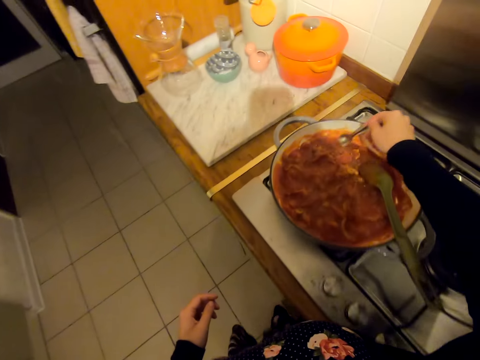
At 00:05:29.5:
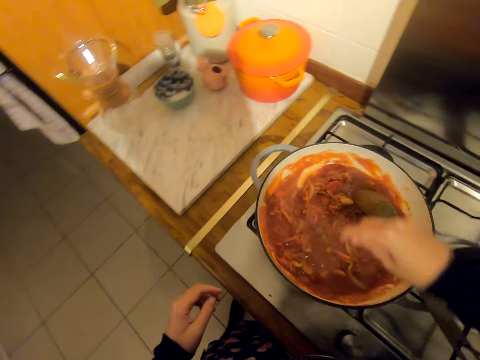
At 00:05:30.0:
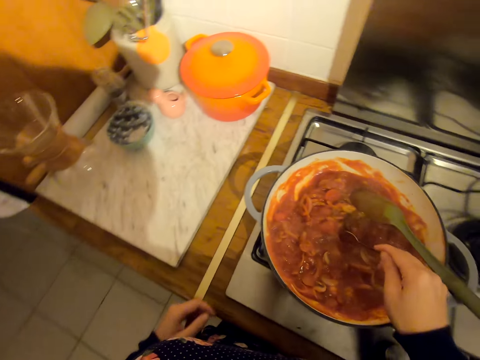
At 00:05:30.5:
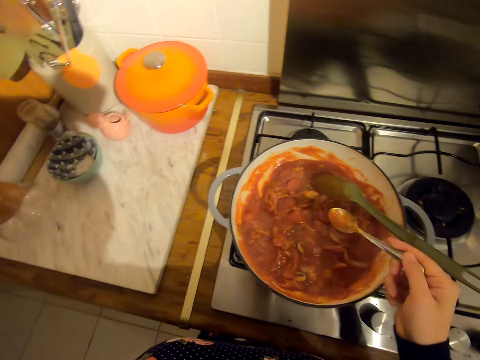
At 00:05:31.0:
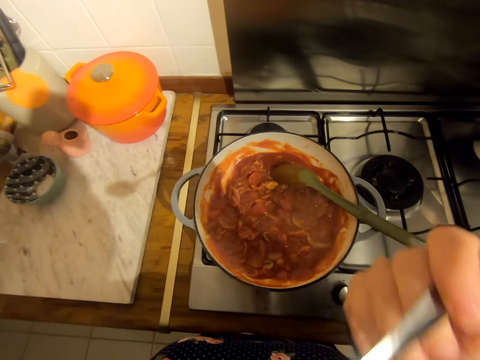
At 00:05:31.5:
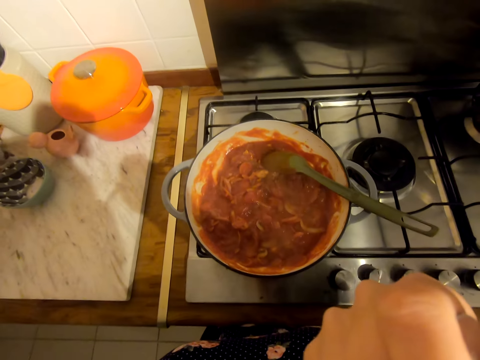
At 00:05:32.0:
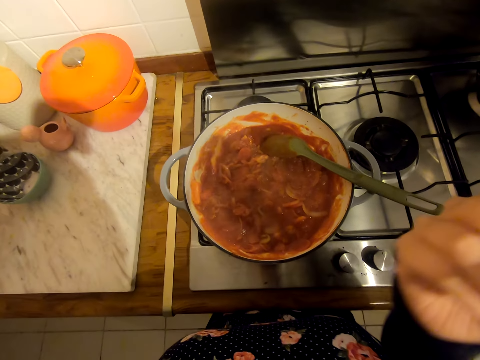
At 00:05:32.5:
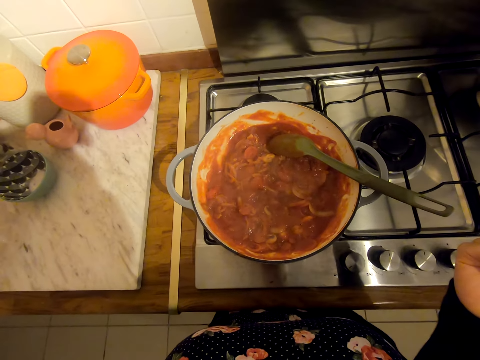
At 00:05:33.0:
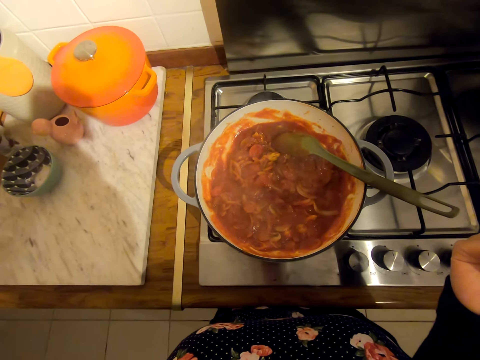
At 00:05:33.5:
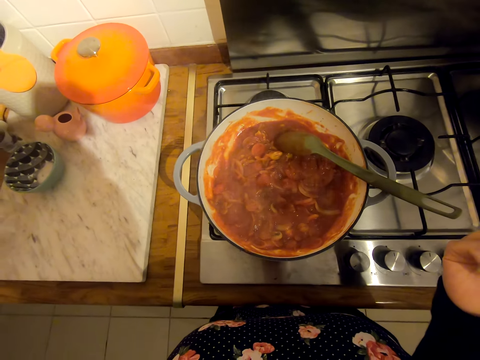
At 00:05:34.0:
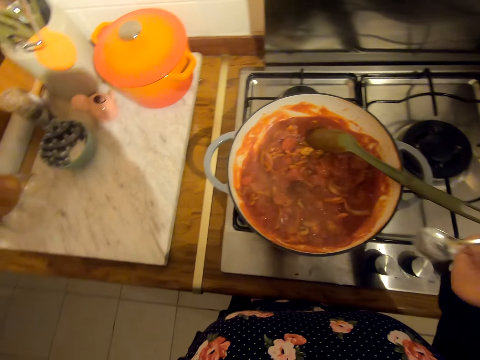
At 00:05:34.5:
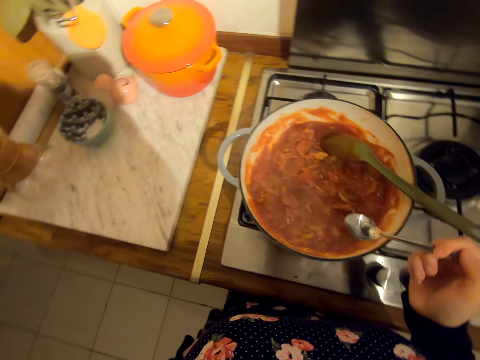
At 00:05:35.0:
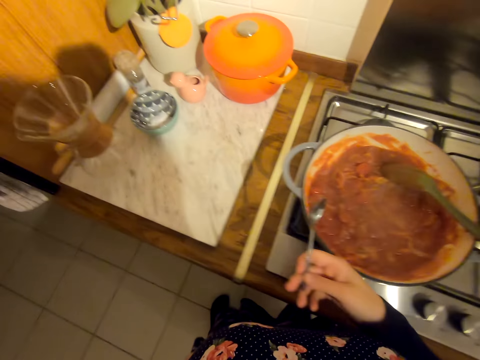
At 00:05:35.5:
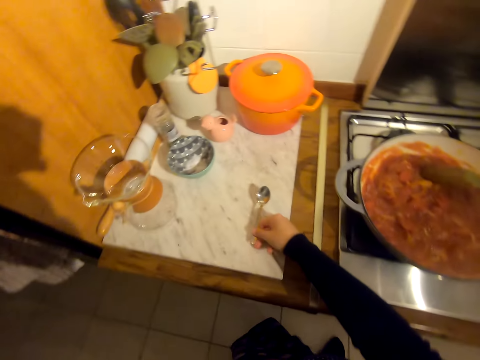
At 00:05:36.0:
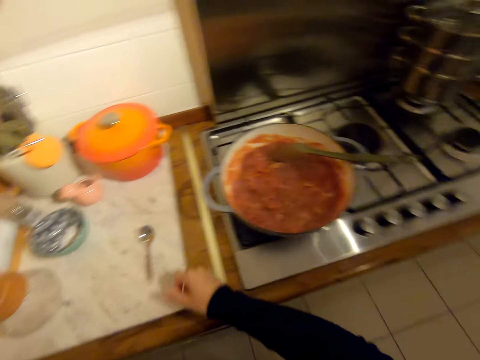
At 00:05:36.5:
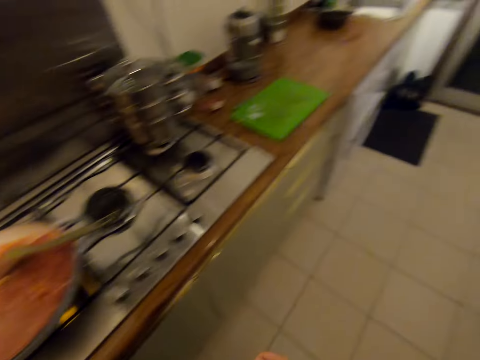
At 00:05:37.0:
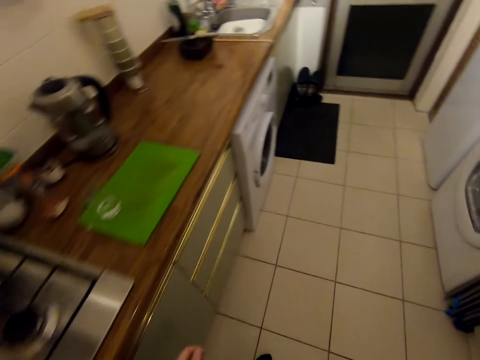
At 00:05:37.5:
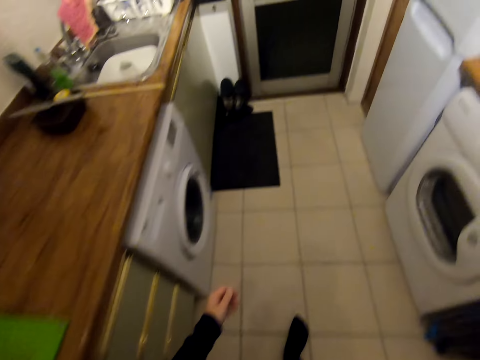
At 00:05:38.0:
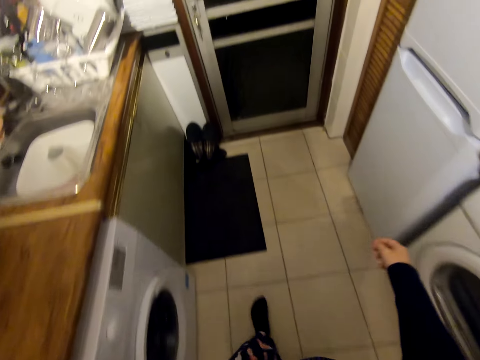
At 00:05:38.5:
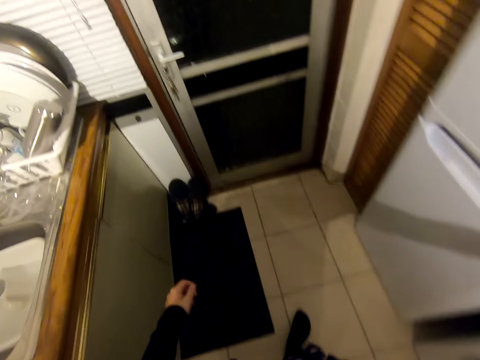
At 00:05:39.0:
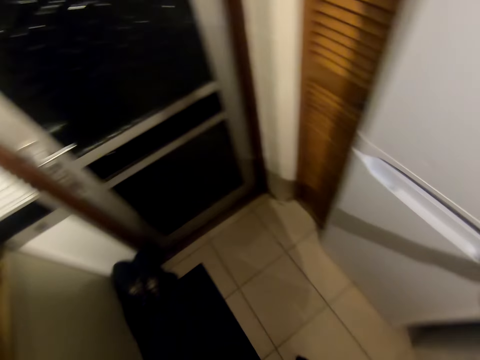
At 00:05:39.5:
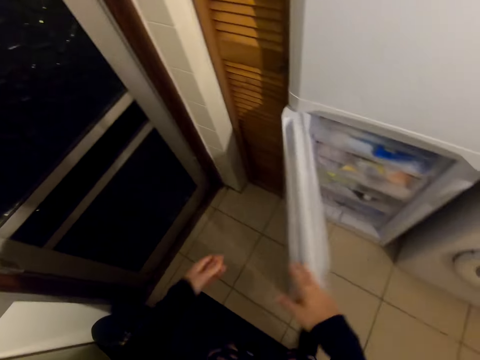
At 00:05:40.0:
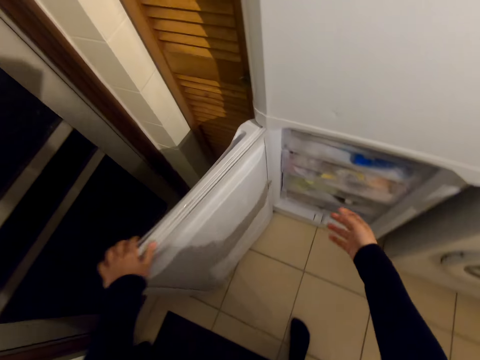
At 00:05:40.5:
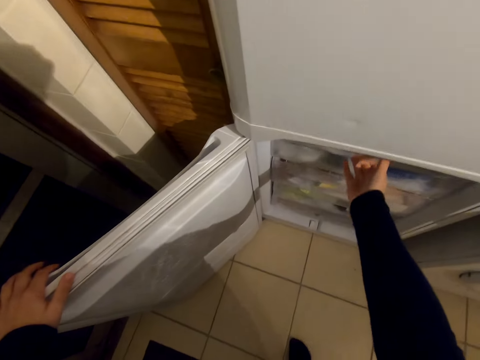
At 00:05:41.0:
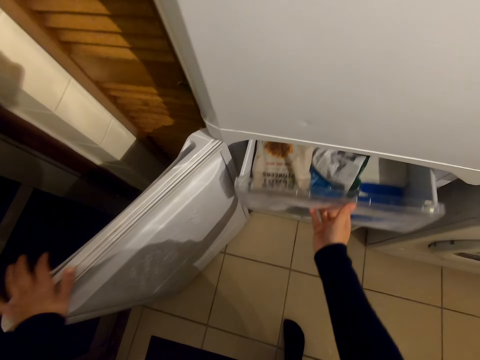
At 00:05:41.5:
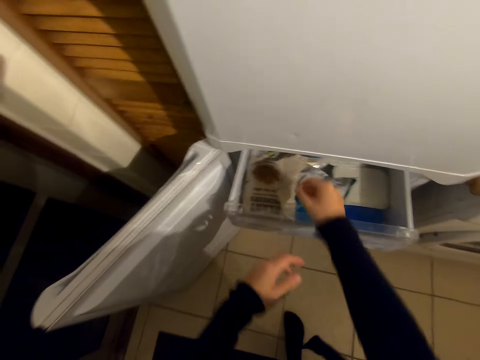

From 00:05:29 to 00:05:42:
The camera wearer stirs the food in the cooking pan with a steel spoon. They taste the food. They stand on the floor. They put the spoon on the countertop. They walk on the floor. They open a fridge door.

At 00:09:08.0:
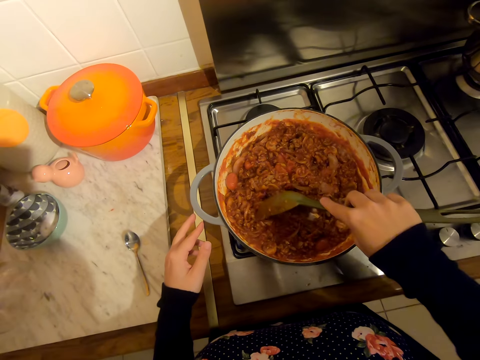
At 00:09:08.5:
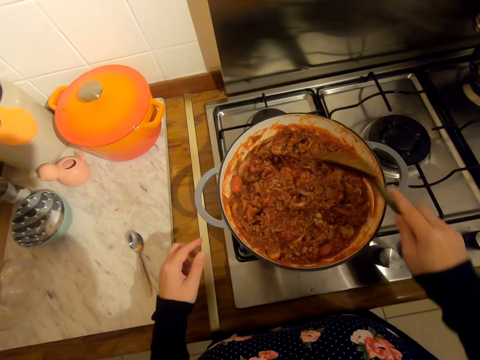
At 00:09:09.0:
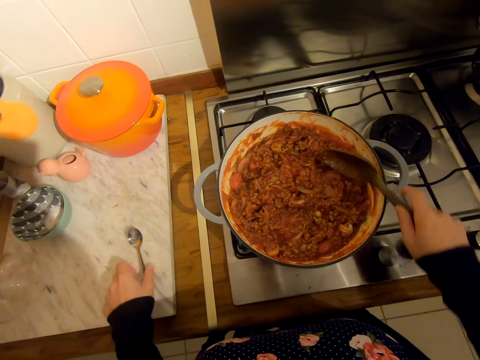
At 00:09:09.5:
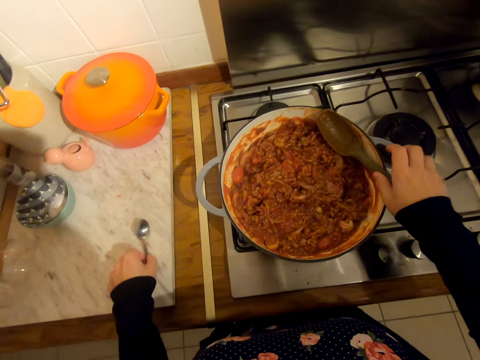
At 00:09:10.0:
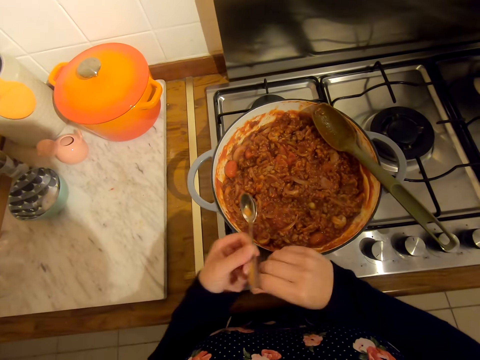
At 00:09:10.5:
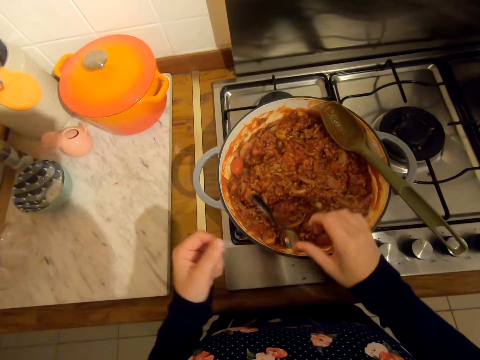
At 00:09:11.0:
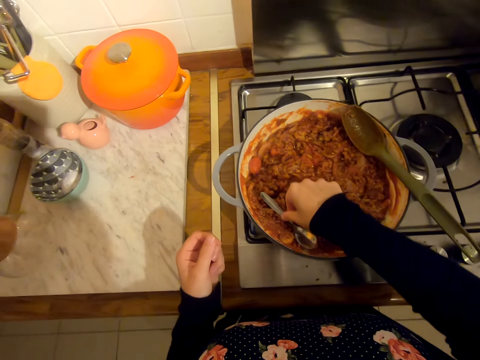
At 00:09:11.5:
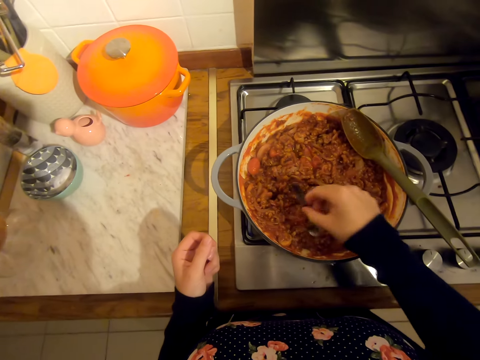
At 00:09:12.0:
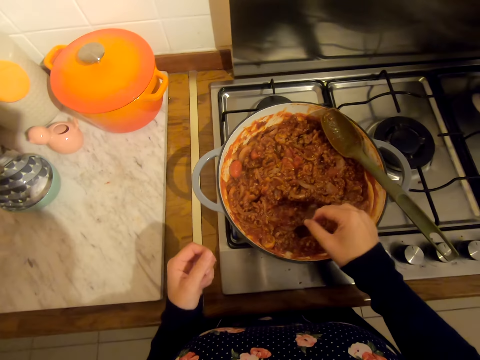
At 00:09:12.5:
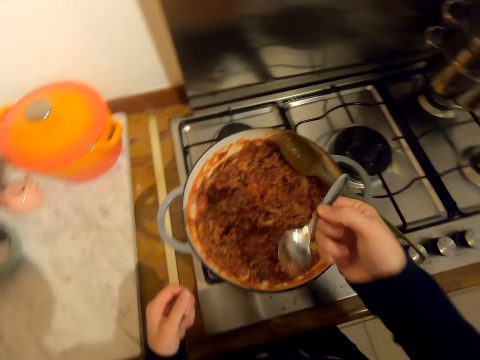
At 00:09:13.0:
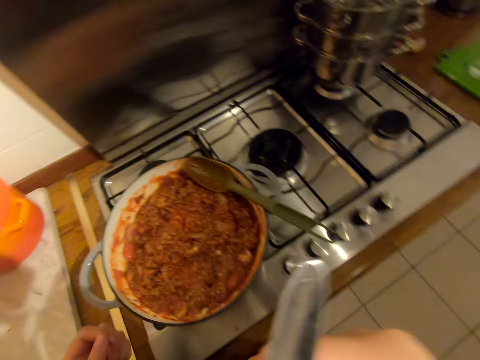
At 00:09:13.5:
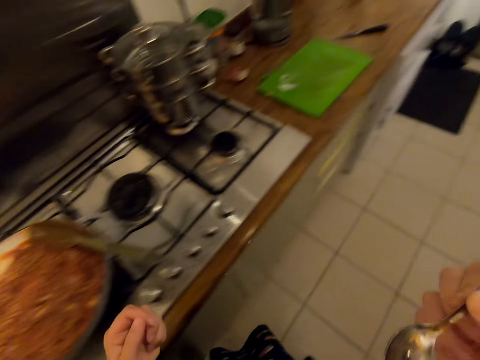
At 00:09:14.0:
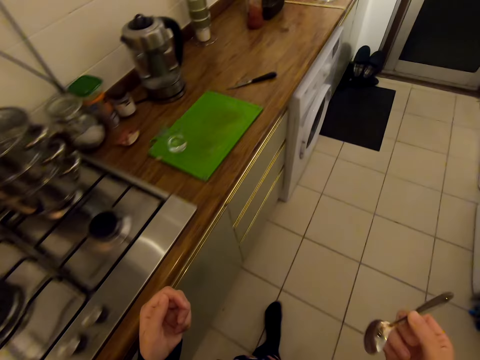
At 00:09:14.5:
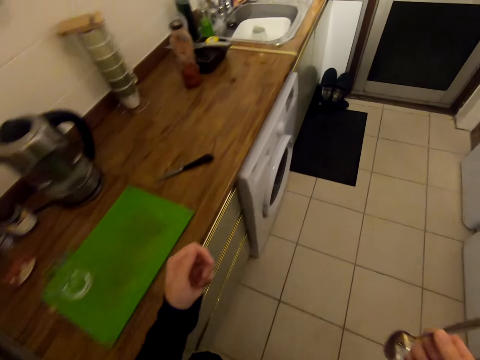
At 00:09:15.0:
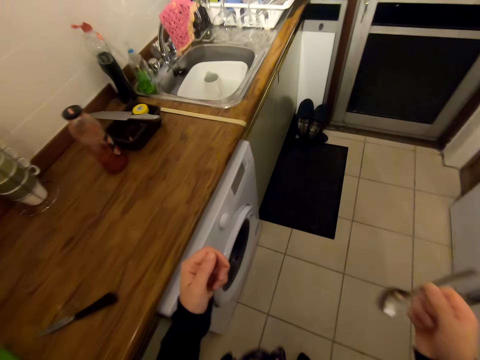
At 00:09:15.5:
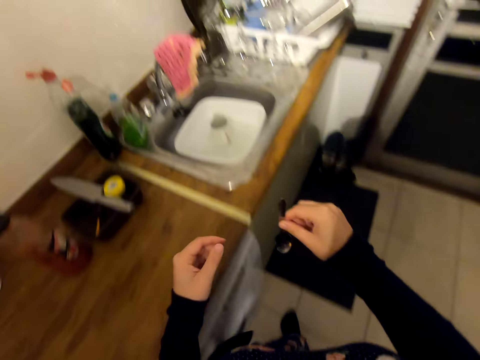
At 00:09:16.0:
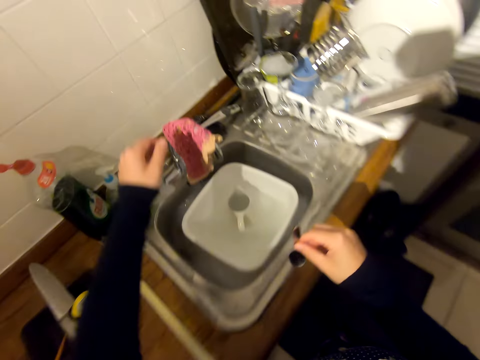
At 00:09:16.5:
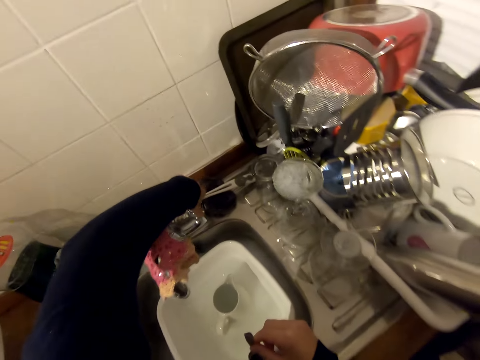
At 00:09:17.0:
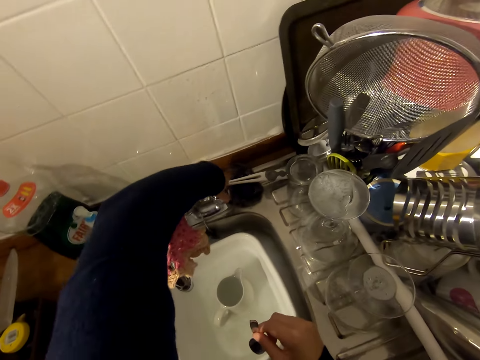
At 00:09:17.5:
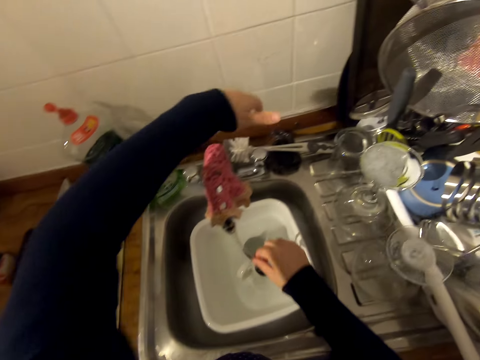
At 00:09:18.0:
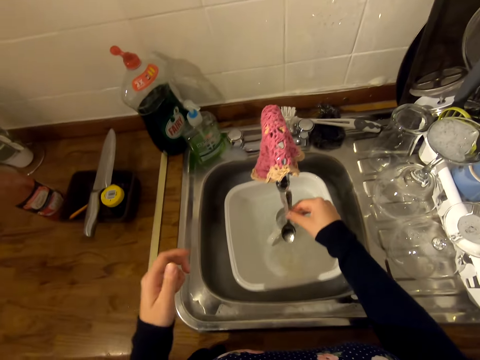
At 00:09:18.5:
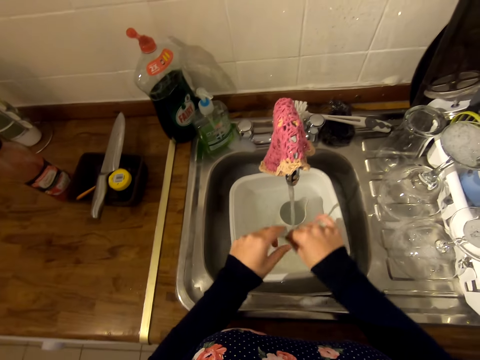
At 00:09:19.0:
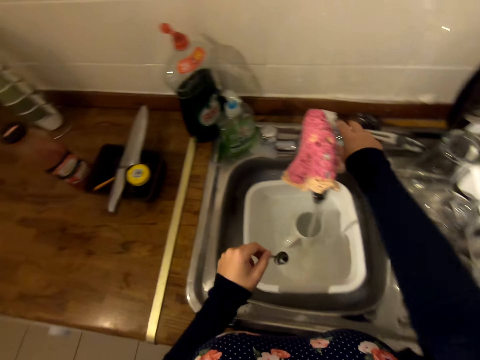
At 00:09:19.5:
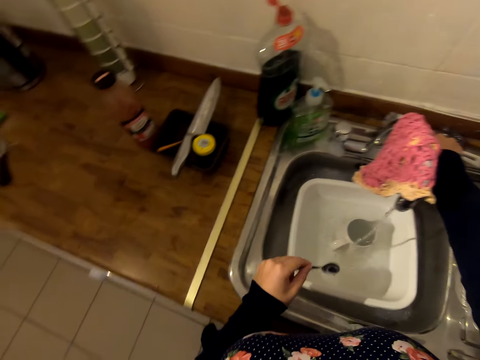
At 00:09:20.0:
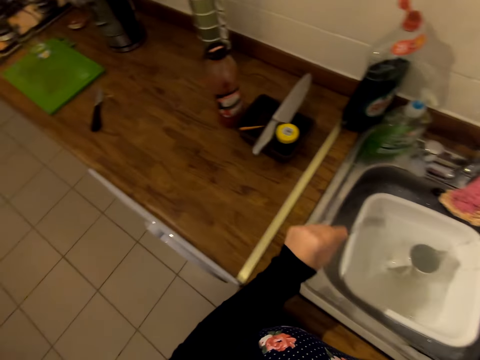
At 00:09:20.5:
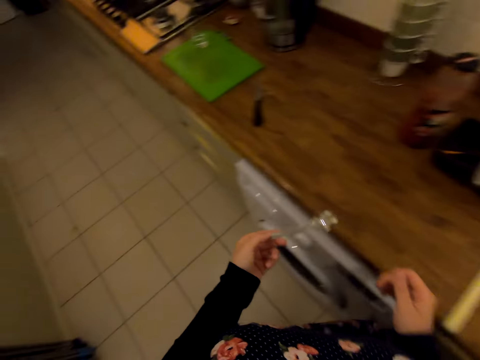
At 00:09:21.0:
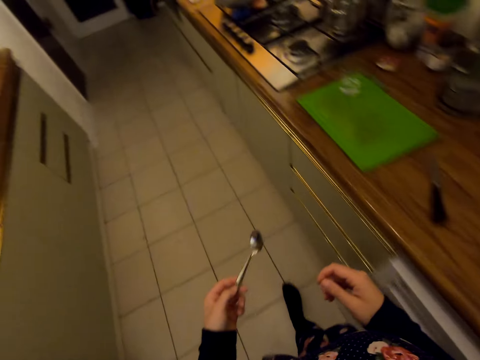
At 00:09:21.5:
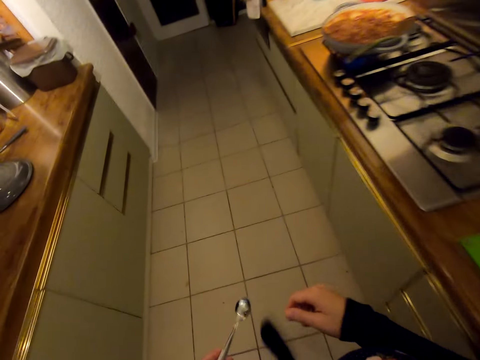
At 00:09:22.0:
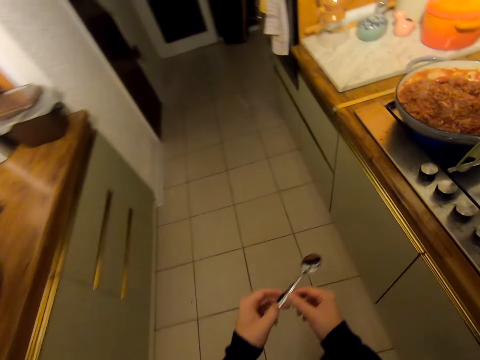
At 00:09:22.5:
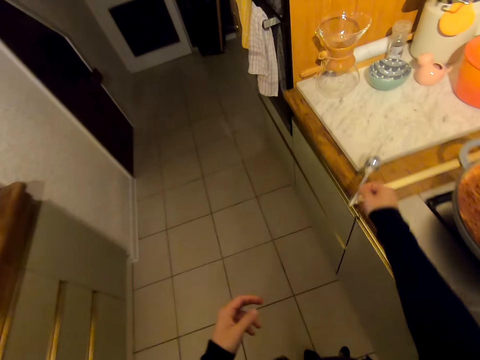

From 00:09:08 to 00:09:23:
The camera wearer picks up the steel spoon on the countertop. They taste the food with the steel spoon. They open a water tap. They walk on the floor. They open the water tap again. They wash the steel spoon on the sink. They close the water. They walk on the floor.
